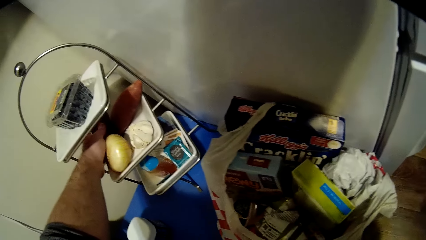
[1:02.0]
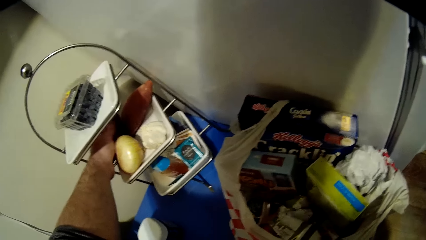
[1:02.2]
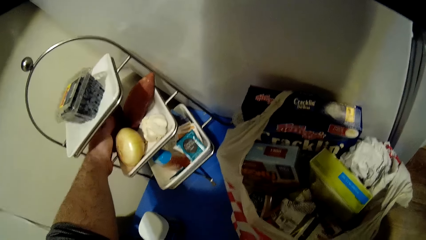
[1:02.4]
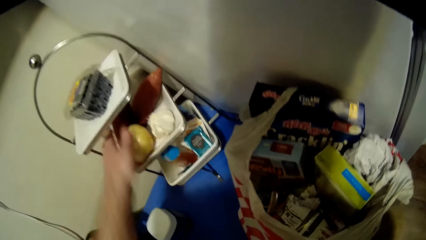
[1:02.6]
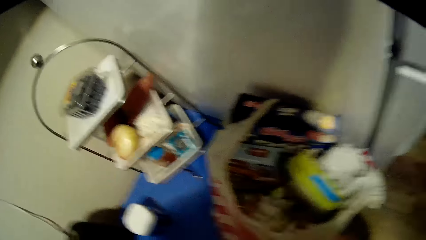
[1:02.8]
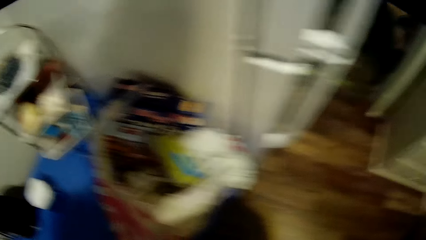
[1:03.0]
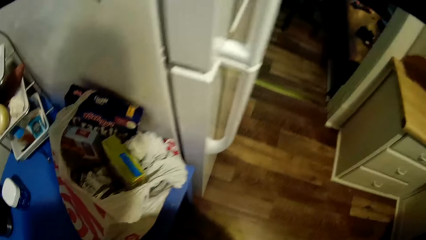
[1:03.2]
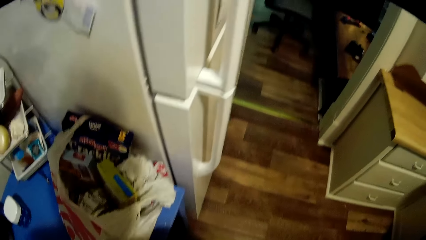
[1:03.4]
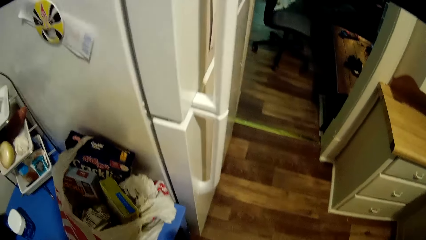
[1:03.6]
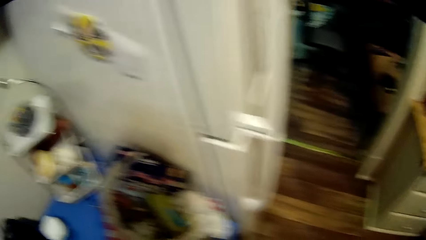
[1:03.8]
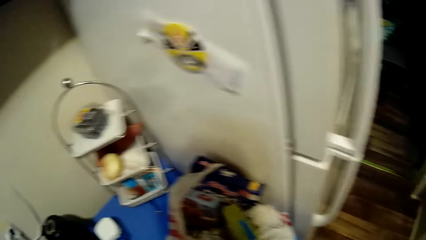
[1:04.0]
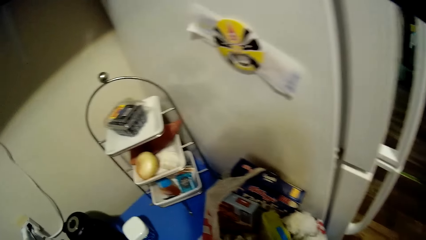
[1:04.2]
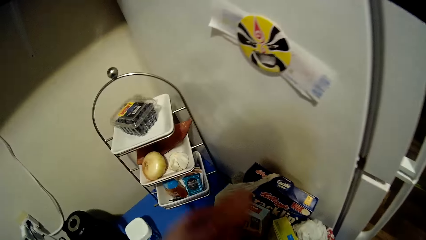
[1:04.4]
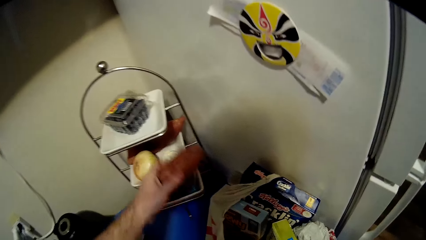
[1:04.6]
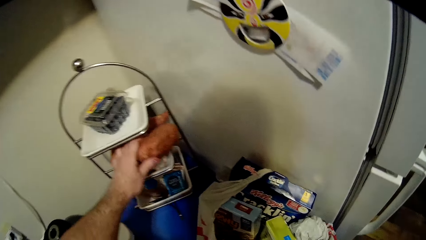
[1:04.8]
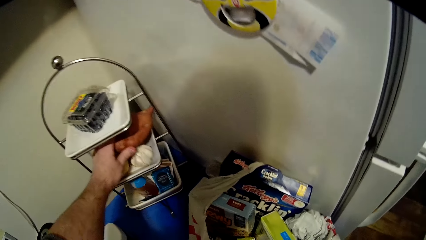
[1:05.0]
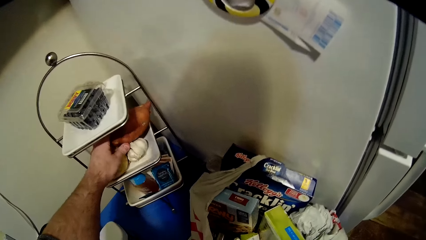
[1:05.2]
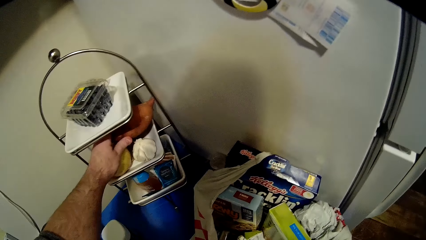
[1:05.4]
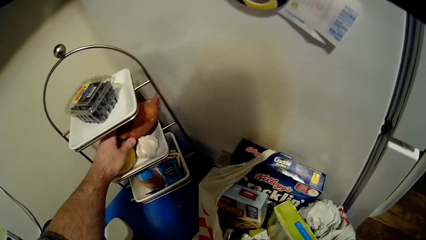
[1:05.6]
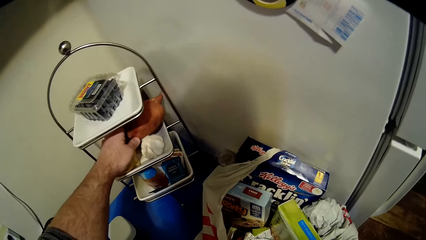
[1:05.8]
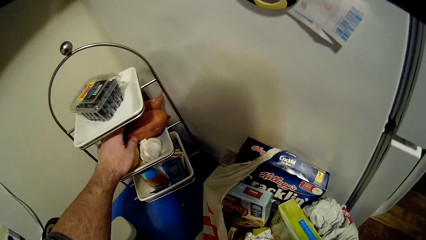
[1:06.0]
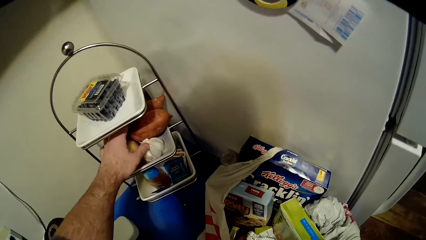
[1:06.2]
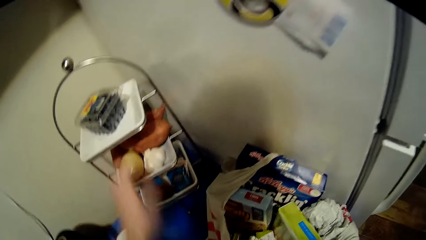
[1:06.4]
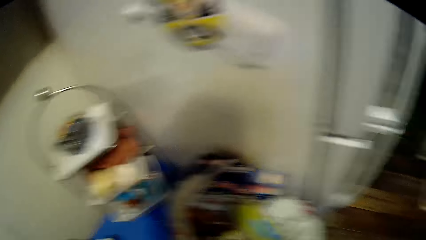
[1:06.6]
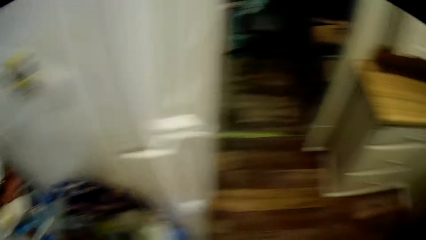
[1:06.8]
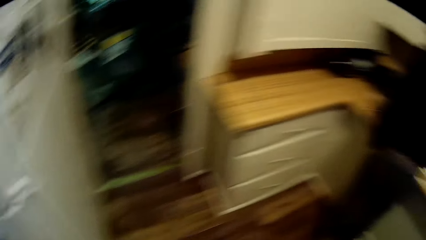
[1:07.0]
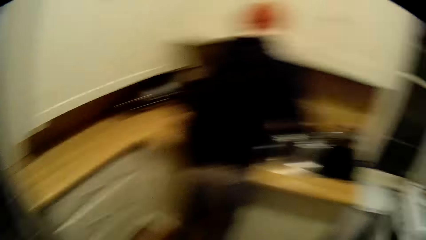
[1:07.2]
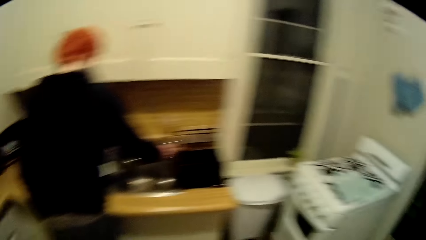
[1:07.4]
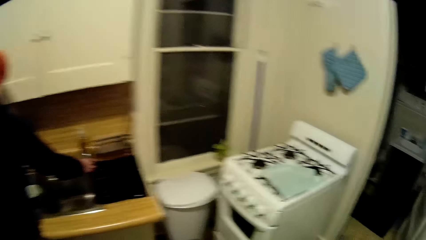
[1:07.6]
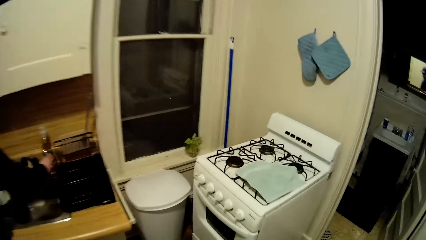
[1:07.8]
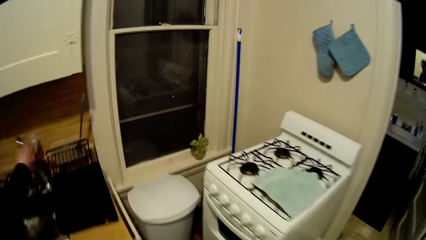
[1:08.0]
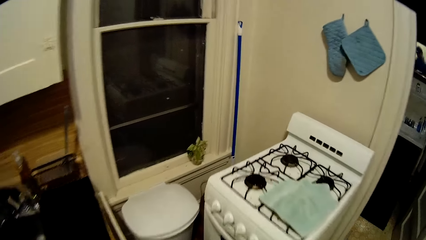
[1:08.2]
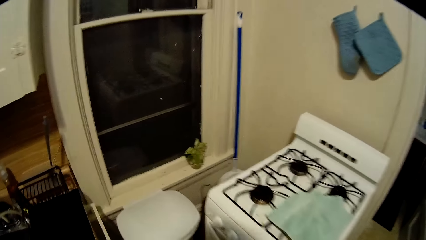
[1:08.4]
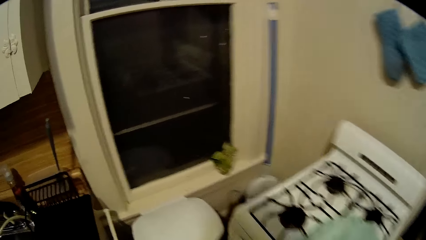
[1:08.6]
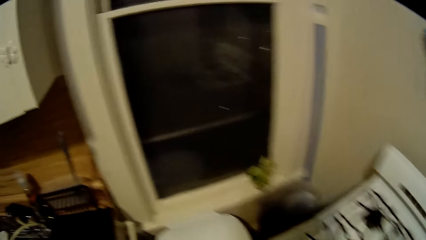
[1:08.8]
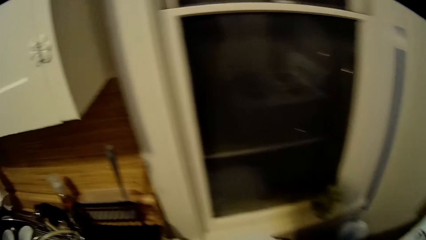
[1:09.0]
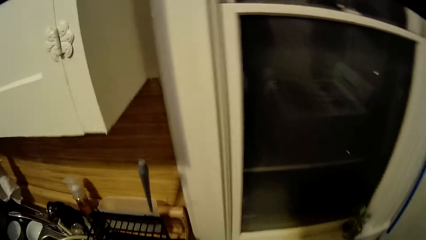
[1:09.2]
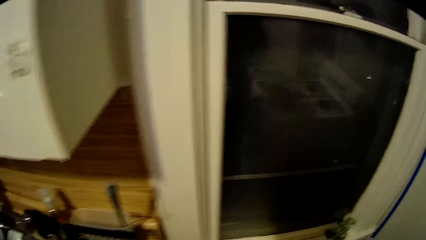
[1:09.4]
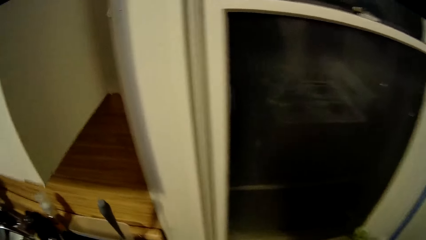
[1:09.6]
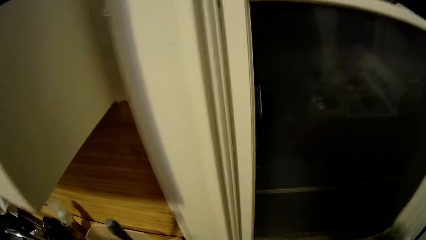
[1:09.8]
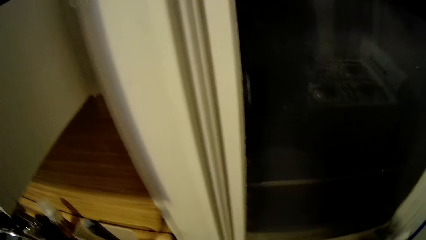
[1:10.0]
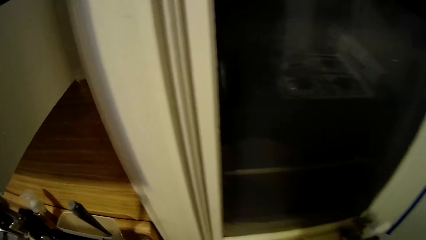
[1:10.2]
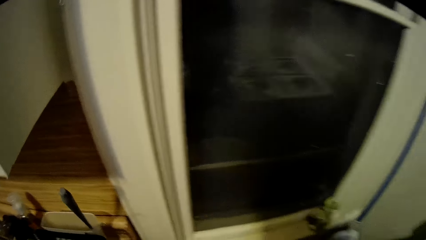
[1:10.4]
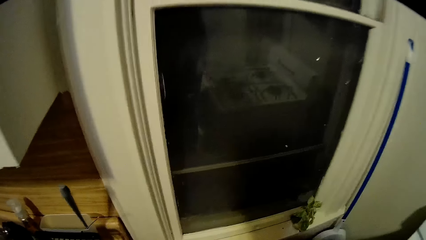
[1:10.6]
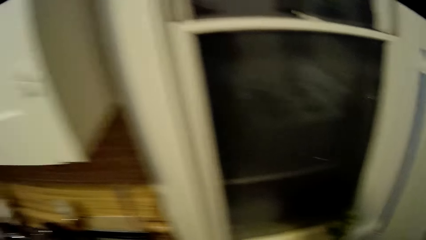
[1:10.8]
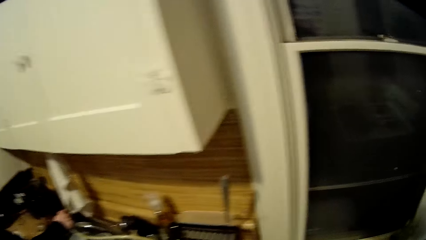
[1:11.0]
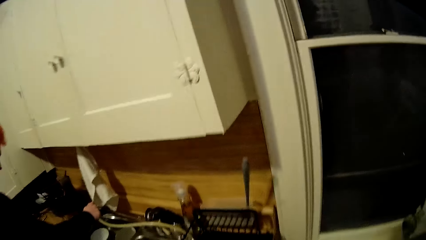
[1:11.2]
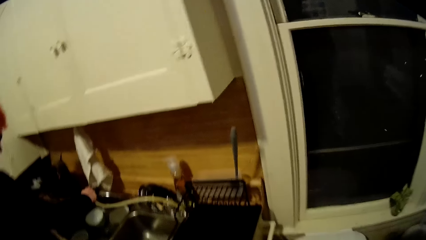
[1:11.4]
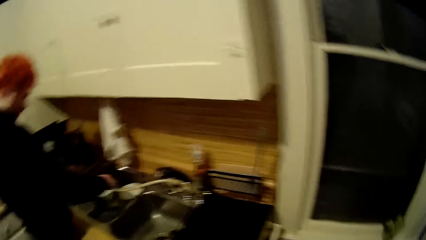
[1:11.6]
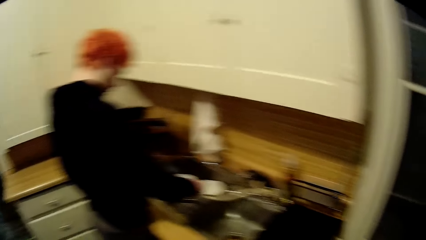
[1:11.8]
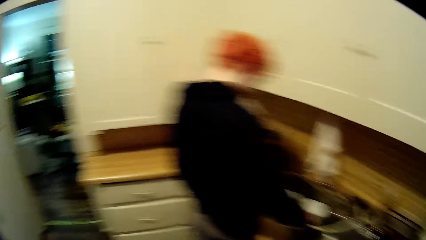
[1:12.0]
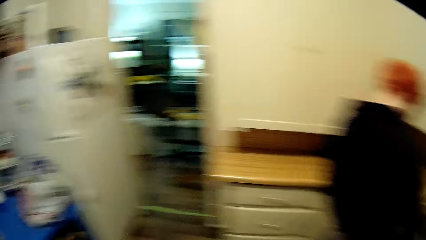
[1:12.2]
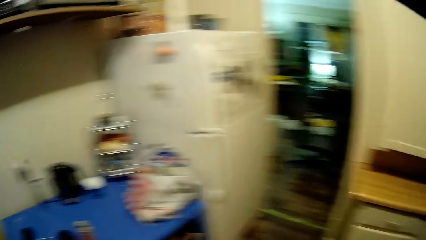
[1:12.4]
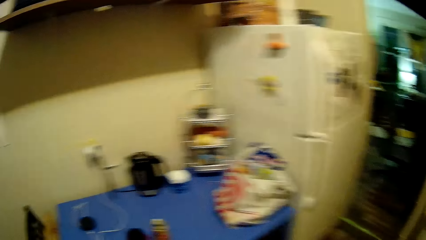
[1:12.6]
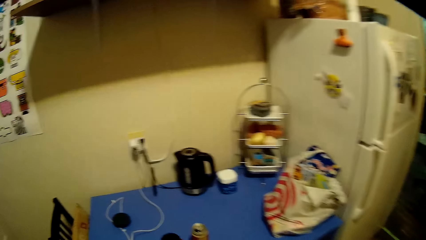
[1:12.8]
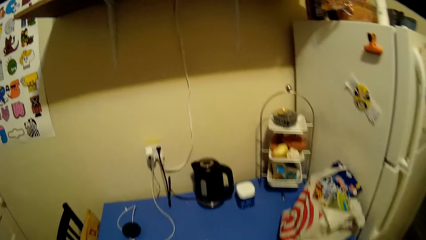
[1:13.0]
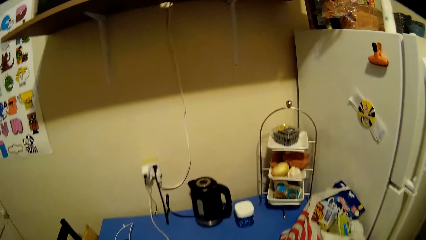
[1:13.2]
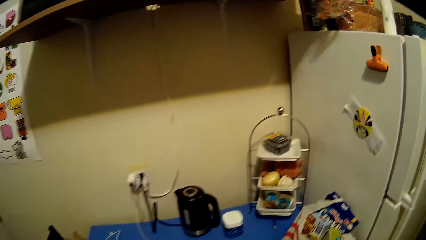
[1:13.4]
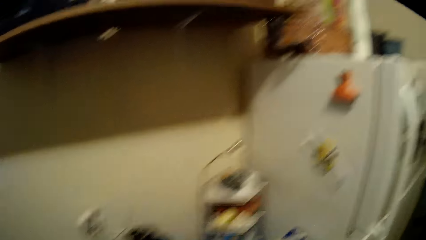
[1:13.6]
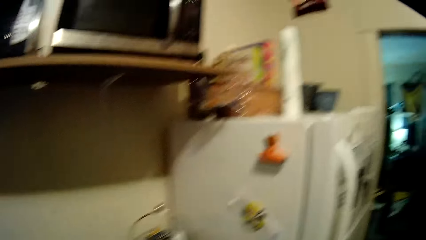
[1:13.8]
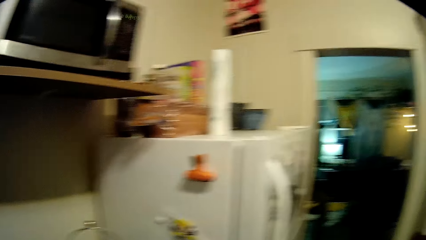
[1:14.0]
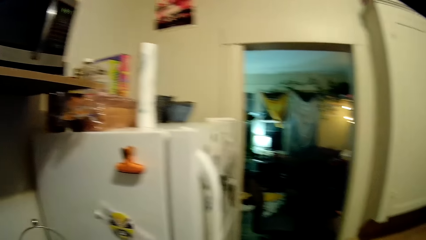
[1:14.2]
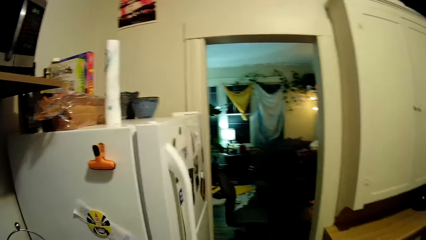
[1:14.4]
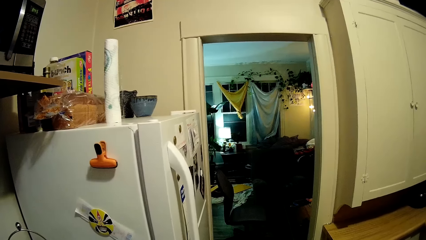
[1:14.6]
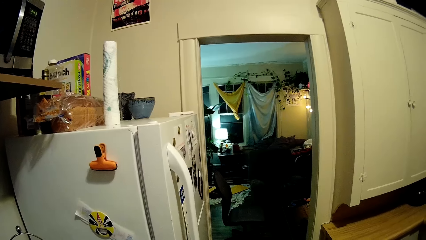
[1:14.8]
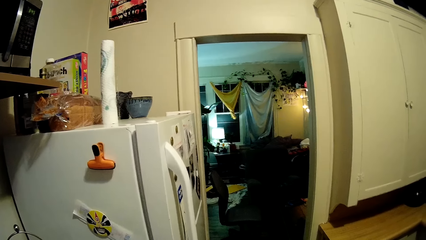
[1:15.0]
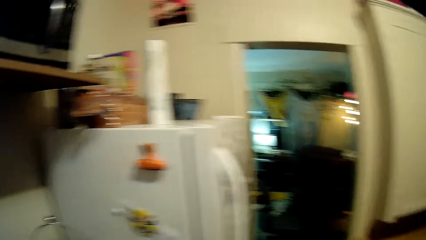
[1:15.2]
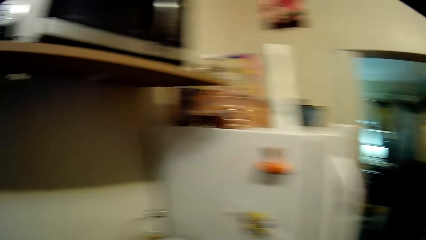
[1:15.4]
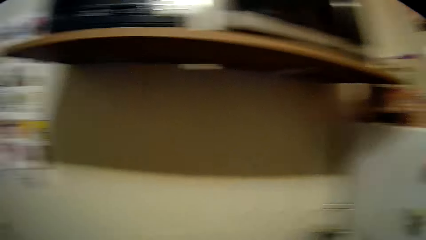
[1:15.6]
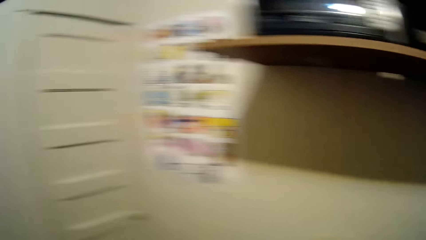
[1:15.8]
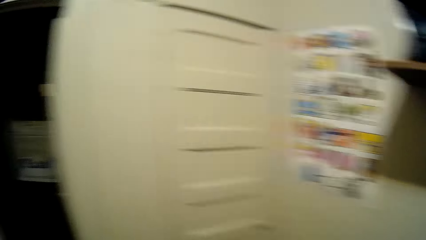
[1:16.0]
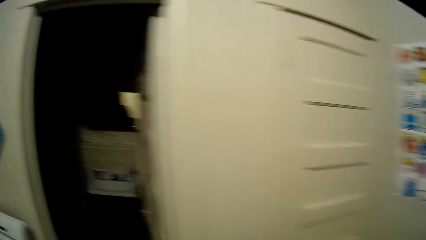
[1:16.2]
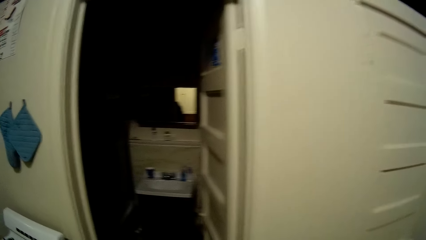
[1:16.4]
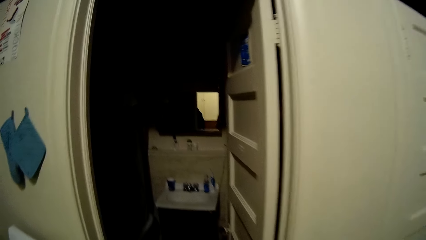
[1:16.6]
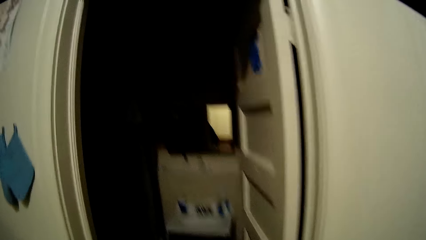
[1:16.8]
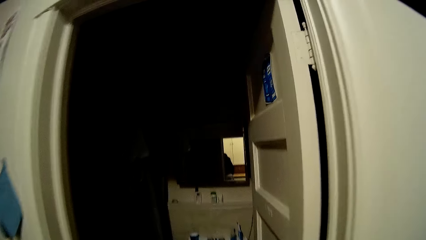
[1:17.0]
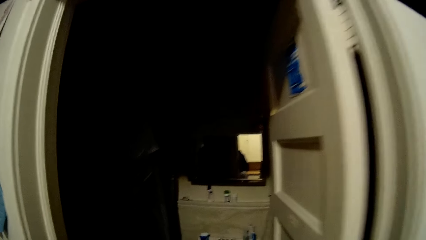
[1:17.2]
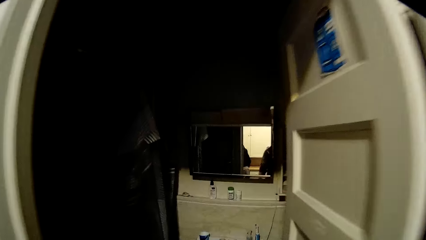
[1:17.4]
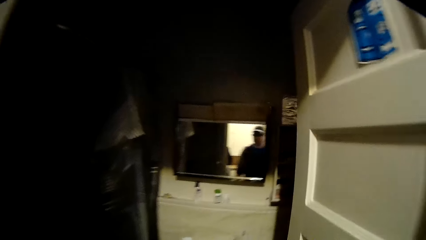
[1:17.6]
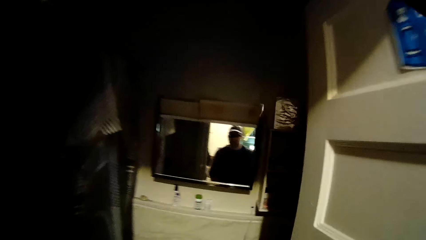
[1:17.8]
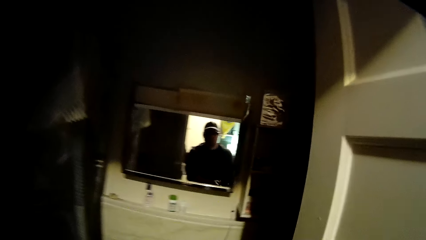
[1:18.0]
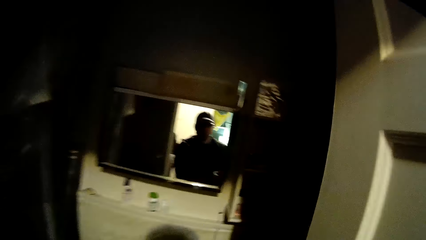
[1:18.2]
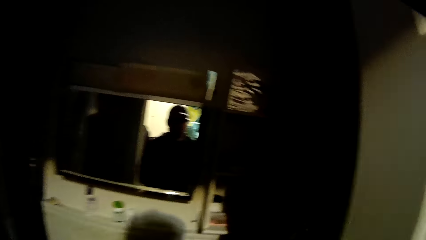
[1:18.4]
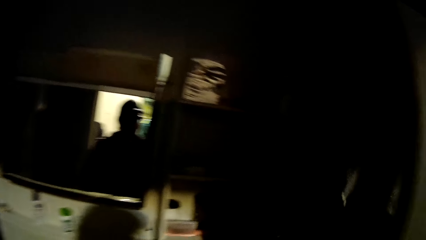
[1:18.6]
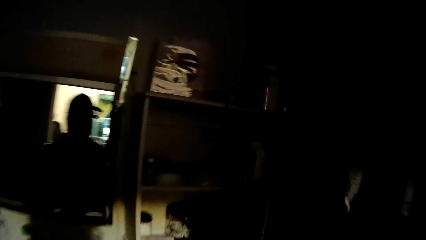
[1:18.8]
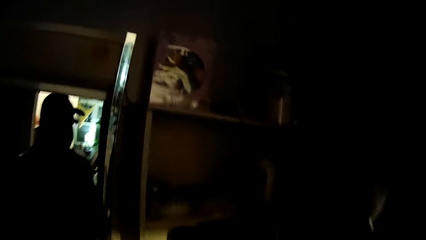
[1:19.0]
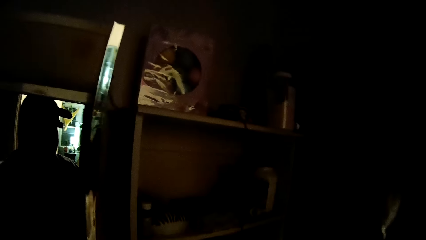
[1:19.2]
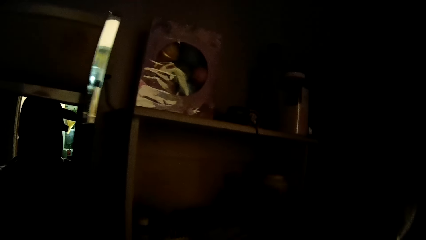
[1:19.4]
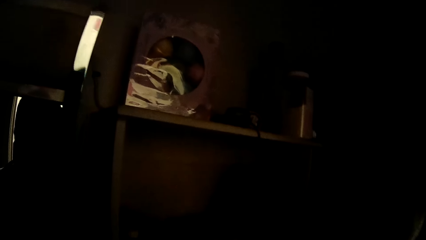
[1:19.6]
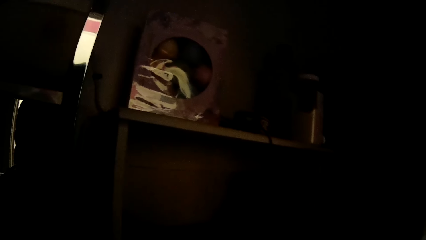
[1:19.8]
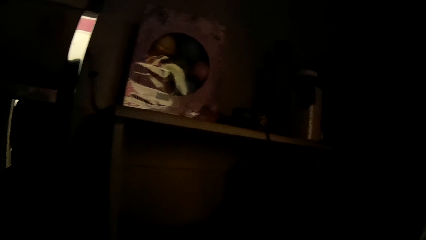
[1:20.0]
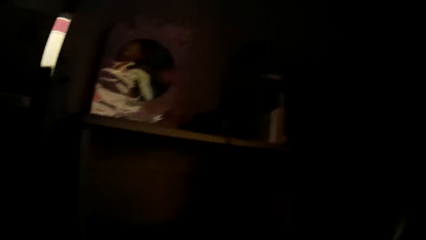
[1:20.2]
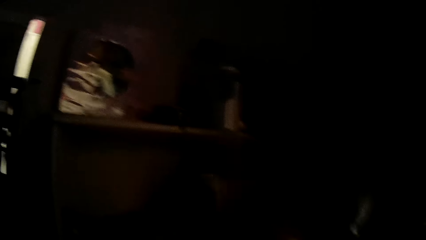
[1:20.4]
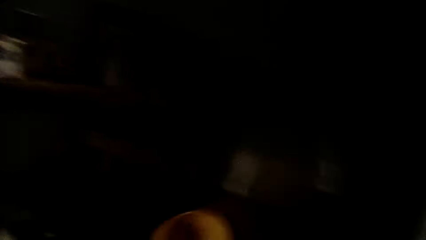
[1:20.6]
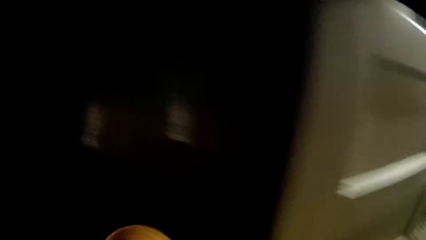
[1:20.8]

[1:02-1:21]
The camera wearer stares around the house. They put the sweet potatoes in the stand. They walk around the house. They move towards the cooker. They wash utensils in the sink. They look around the room. They turn back. They enter a room.
